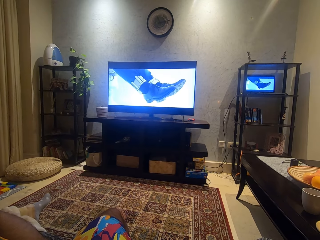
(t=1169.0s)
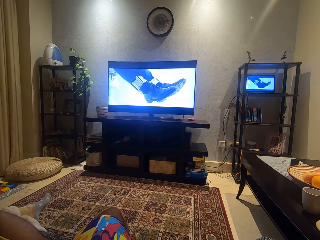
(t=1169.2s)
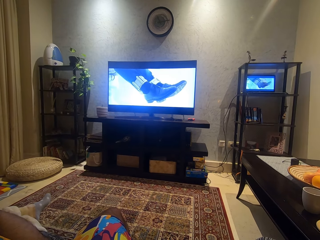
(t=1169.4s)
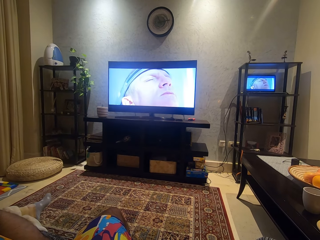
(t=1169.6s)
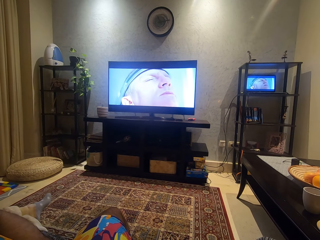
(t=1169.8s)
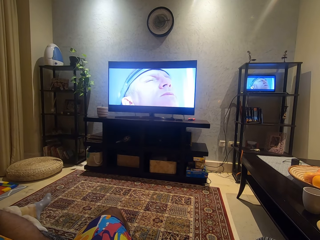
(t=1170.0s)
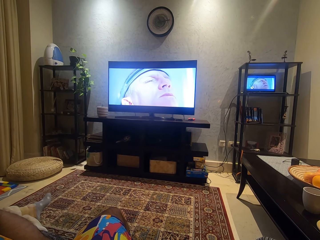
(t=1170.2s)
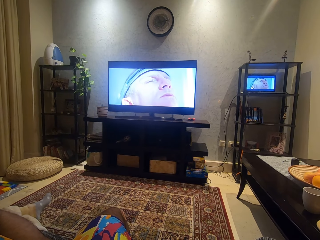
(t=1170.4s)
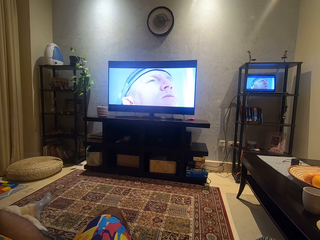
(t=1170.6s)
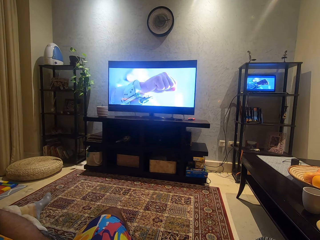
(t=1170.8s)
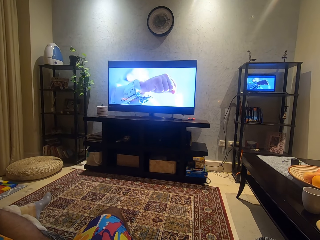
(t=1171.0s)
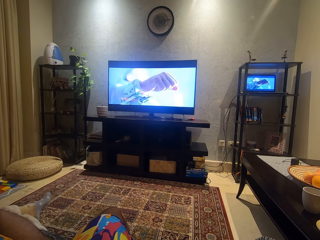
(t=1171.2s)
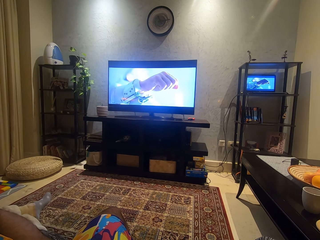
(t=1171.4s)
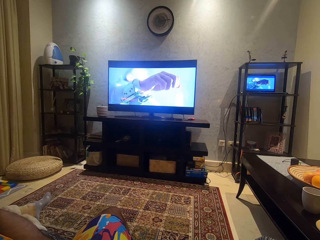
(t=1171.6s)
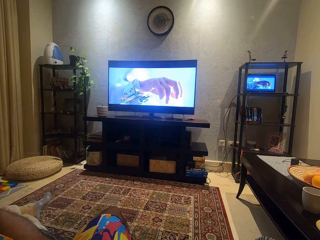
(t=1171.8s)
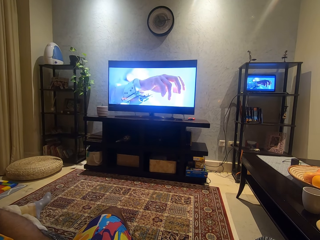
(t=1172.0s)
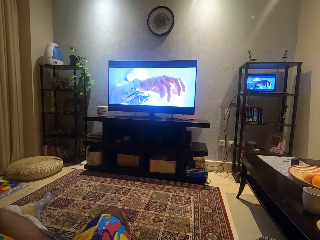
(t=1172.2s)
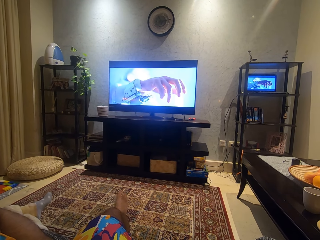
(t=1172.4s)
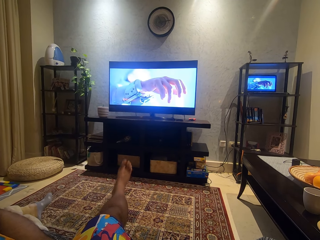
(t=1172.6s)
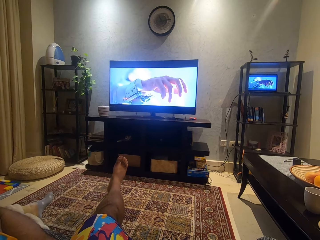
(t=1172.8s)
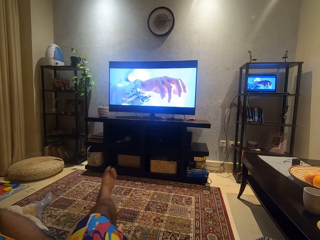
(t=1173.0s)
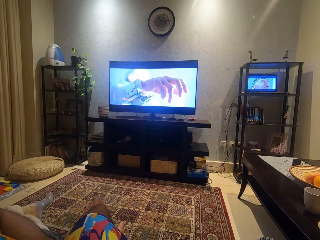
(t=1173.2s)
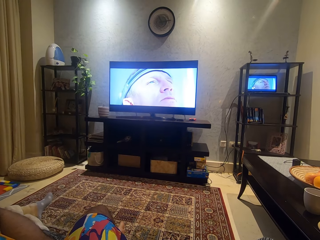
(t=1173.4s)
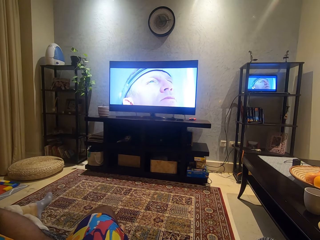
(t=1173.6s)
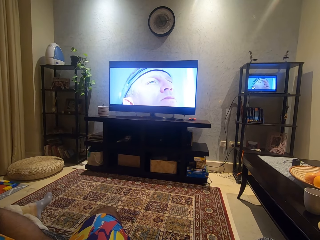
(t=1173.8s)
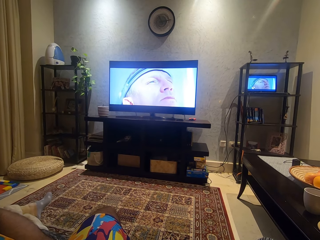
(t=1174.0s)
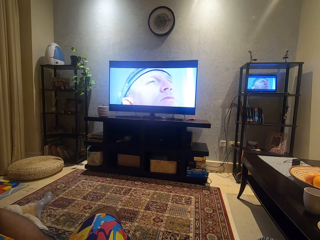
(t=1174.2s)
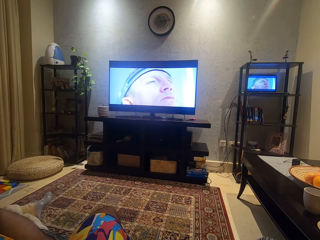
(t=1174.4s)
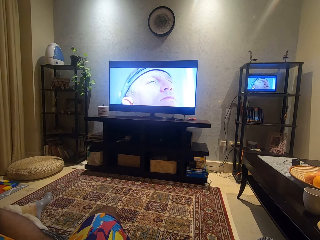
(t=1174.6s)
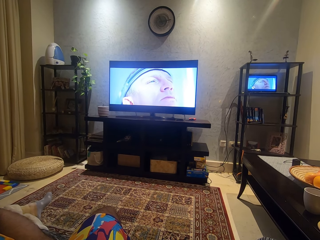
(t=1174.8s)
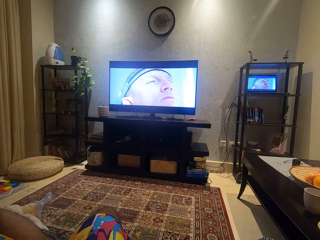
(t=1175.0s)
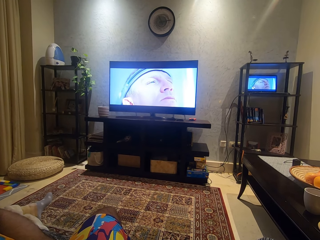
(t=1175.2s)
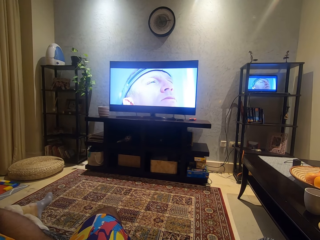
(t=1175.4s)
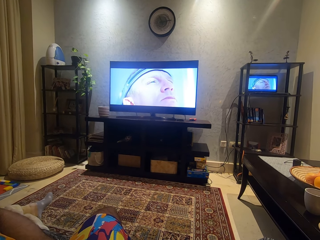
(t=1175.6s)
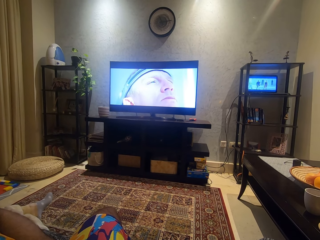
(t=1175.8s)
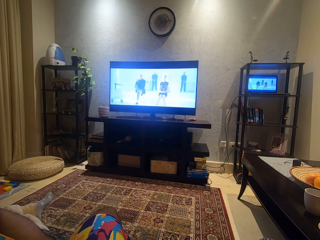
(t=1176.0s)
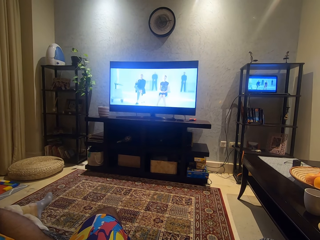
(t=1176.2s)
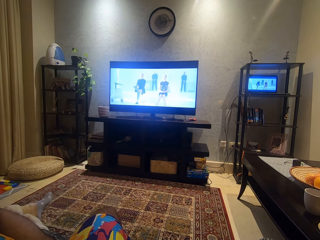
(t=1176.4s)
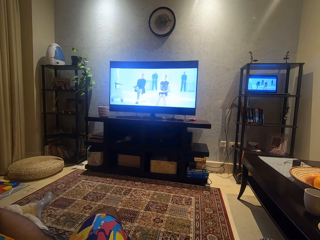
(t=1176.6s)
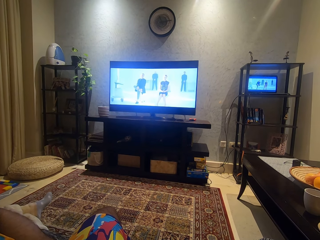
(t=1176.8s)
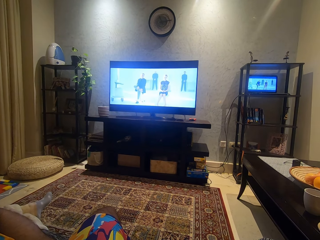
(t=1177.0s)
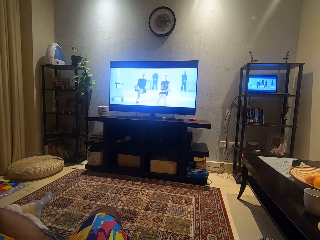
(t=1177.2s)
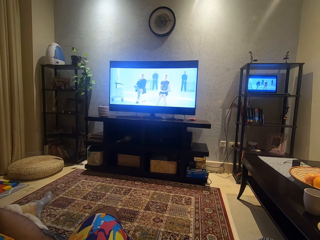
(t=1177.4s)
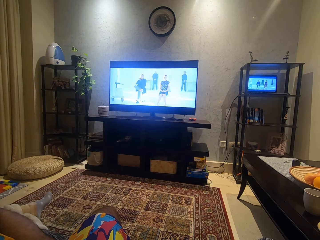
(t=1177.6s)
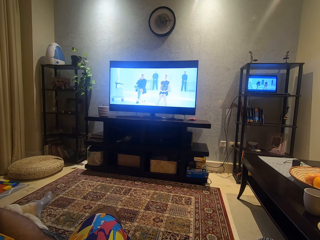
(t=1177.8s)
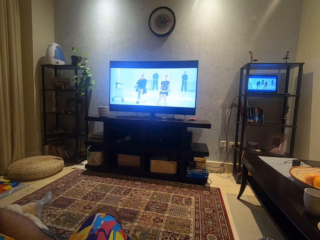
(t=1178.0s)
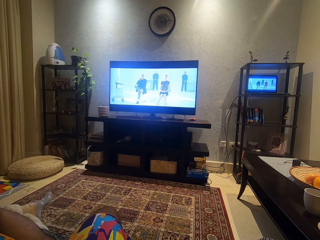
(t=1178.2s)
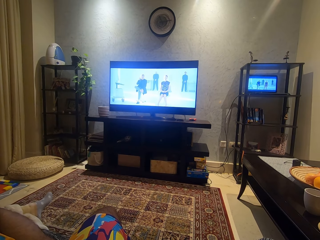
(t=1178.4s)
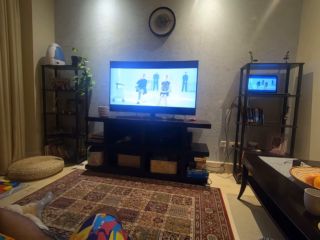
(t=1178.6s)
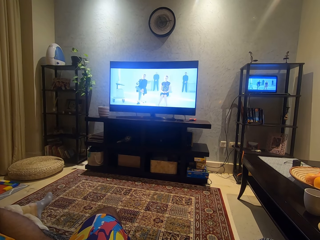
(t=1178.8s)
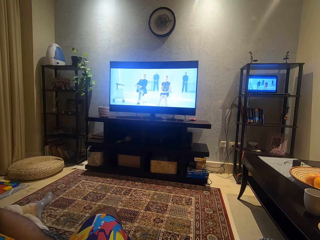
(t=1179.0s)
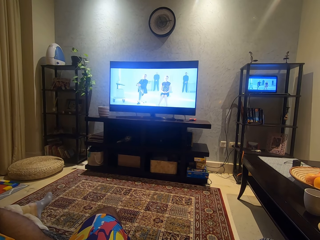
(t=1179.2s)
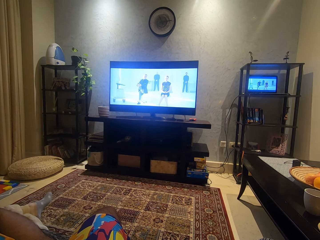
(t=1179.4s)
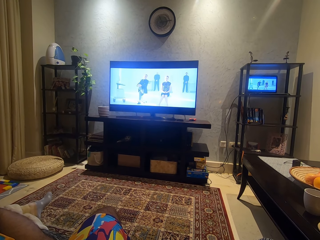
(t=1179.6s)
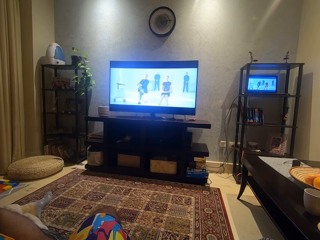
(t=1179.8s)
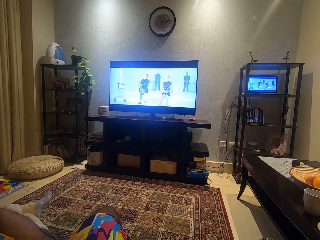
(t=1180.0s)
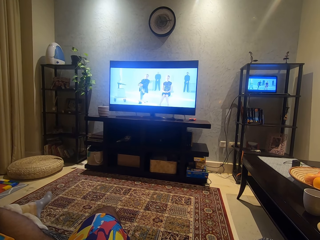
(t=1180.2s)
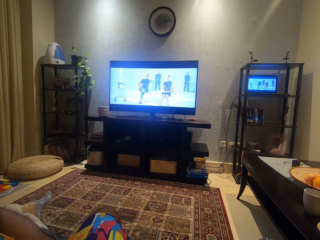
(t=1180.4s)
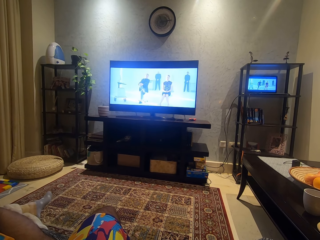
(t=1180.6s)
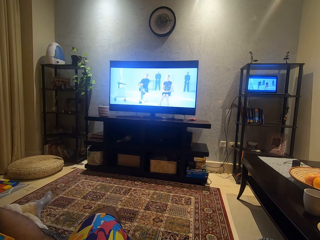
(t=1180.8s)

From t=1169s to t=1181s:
The camera wearer places his right leg over his left leg. He raises his leg again.

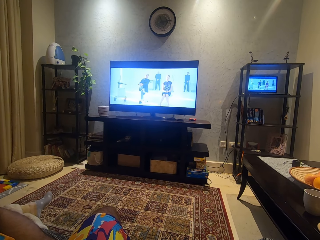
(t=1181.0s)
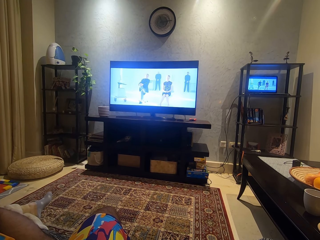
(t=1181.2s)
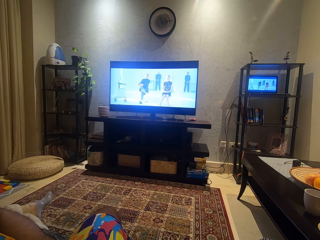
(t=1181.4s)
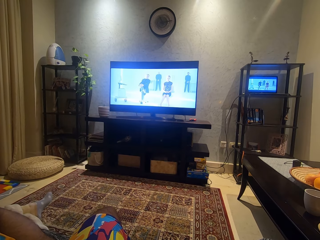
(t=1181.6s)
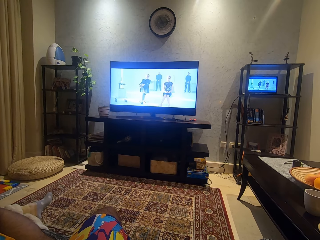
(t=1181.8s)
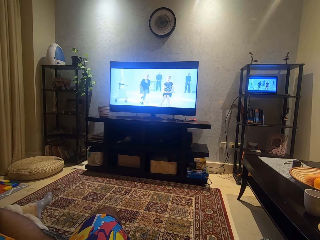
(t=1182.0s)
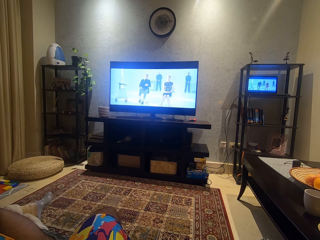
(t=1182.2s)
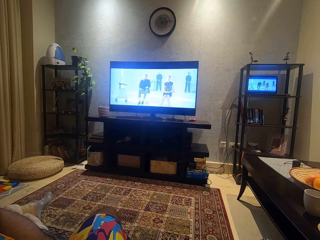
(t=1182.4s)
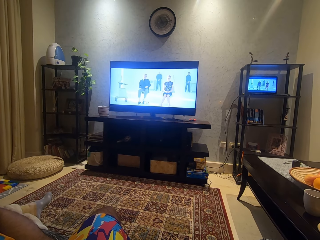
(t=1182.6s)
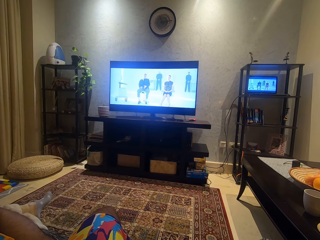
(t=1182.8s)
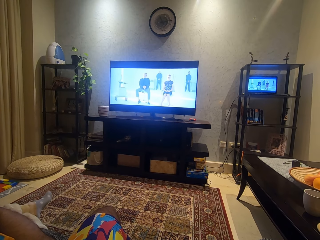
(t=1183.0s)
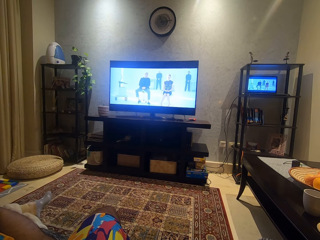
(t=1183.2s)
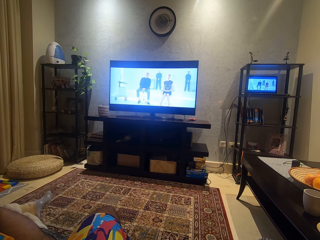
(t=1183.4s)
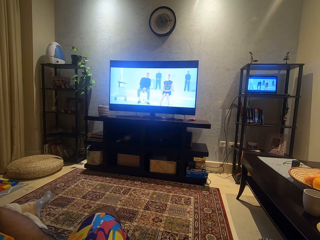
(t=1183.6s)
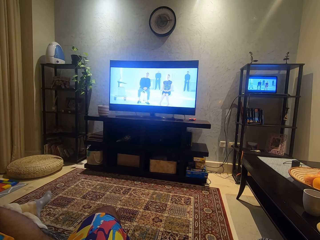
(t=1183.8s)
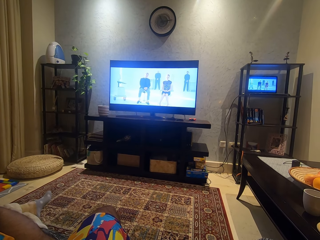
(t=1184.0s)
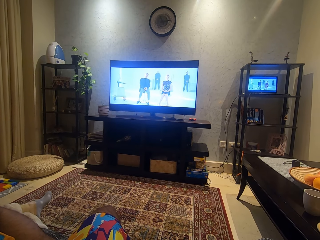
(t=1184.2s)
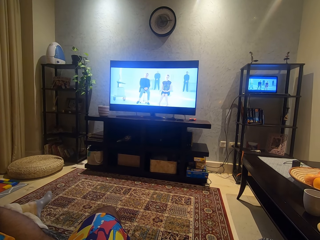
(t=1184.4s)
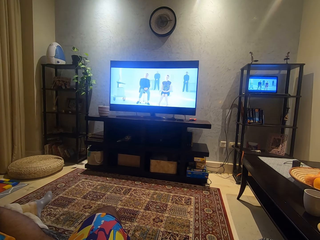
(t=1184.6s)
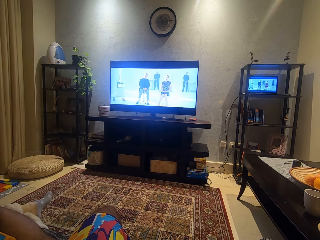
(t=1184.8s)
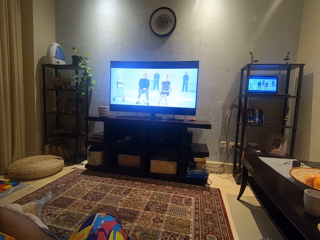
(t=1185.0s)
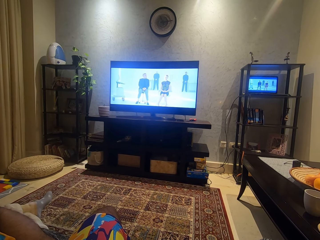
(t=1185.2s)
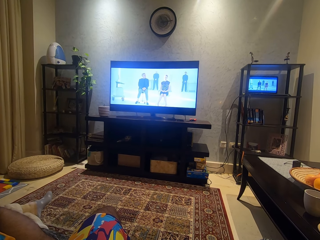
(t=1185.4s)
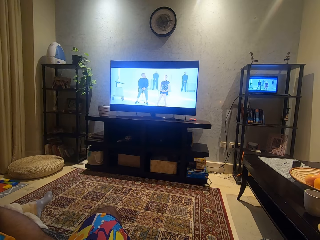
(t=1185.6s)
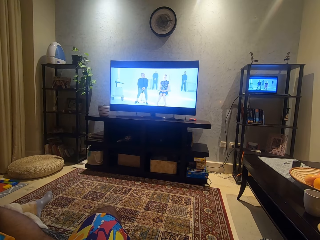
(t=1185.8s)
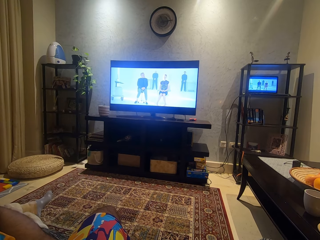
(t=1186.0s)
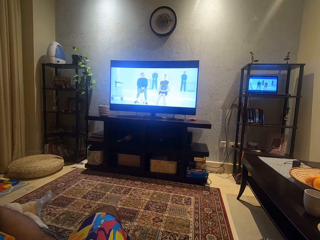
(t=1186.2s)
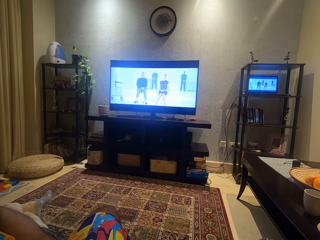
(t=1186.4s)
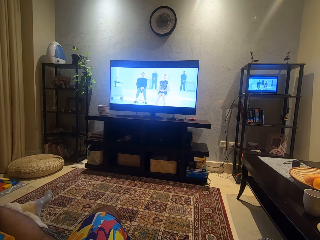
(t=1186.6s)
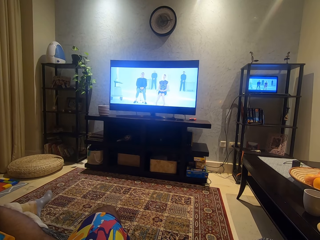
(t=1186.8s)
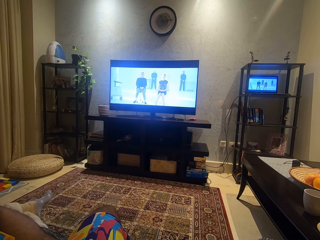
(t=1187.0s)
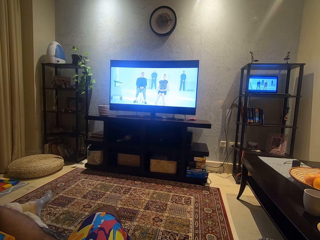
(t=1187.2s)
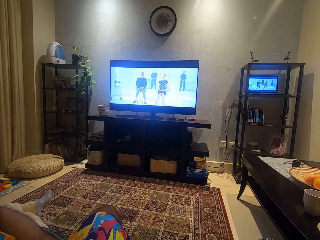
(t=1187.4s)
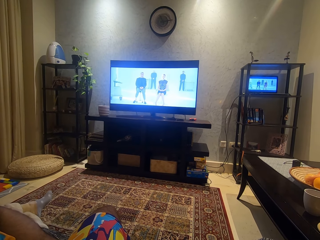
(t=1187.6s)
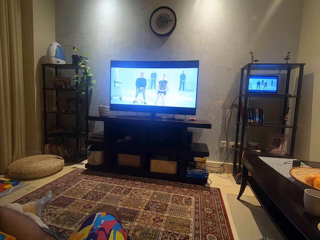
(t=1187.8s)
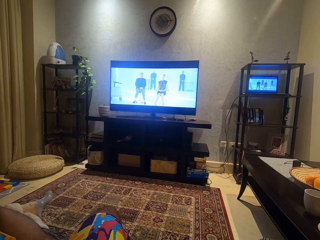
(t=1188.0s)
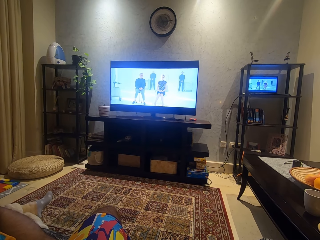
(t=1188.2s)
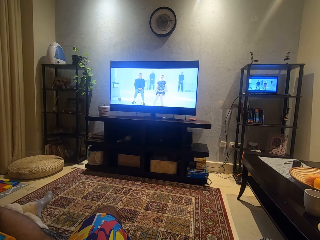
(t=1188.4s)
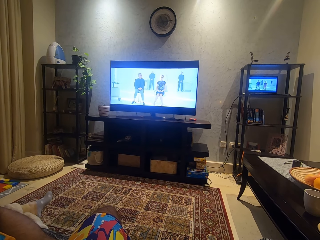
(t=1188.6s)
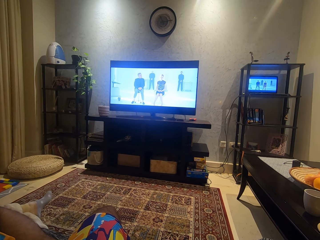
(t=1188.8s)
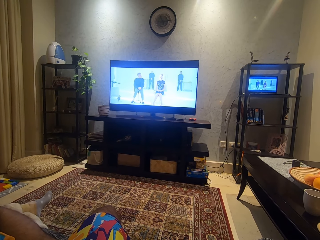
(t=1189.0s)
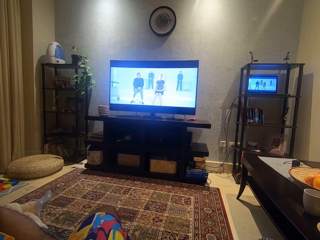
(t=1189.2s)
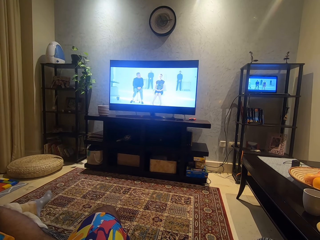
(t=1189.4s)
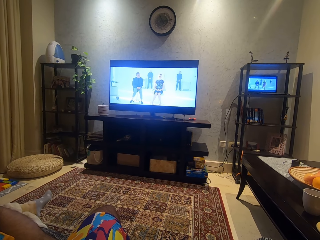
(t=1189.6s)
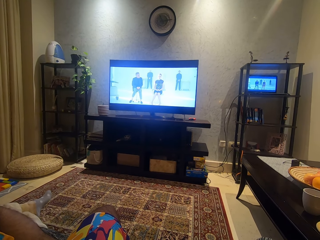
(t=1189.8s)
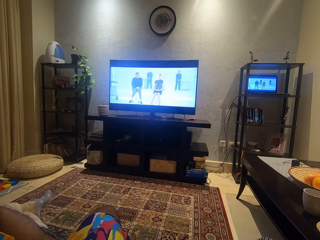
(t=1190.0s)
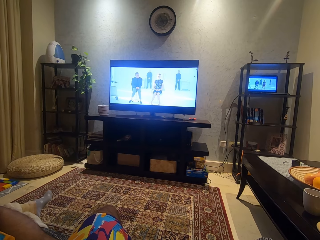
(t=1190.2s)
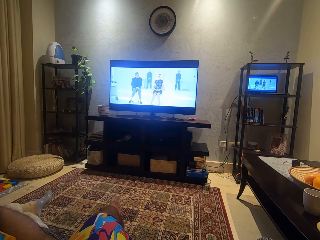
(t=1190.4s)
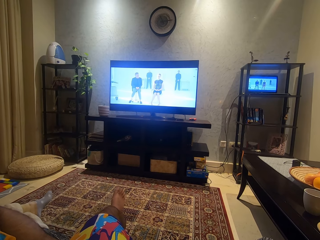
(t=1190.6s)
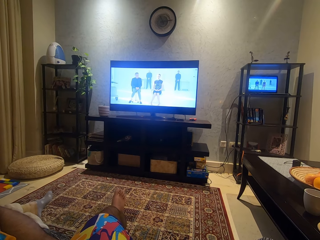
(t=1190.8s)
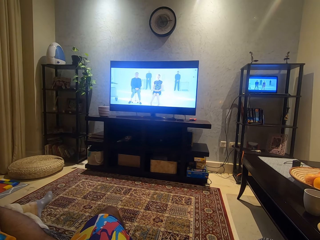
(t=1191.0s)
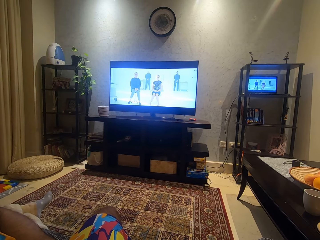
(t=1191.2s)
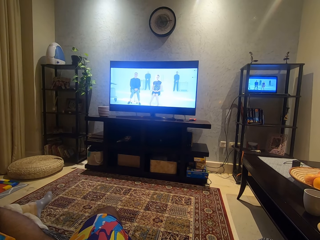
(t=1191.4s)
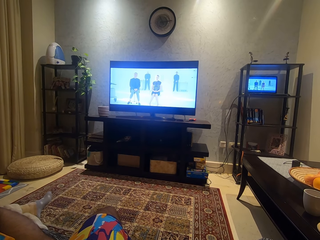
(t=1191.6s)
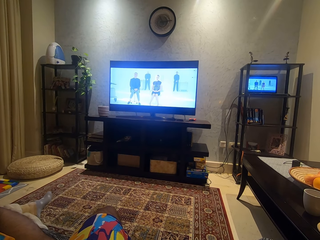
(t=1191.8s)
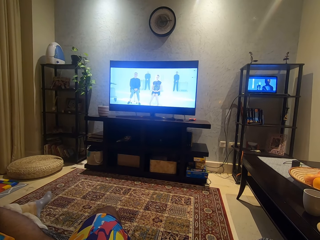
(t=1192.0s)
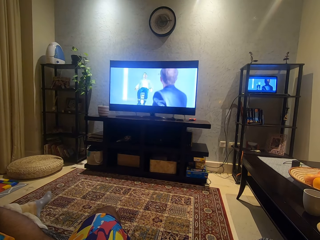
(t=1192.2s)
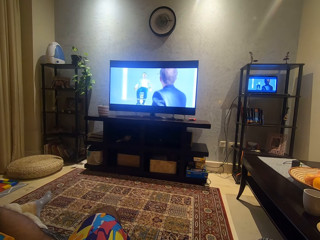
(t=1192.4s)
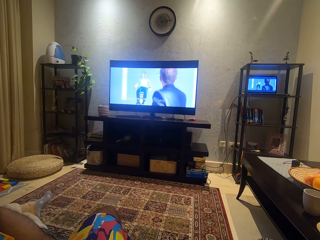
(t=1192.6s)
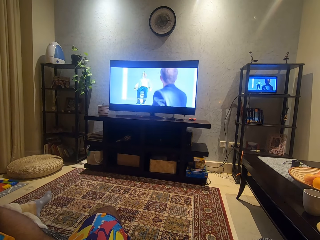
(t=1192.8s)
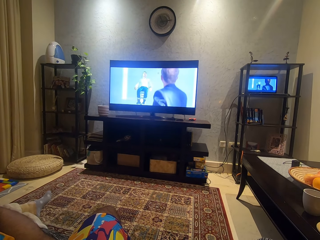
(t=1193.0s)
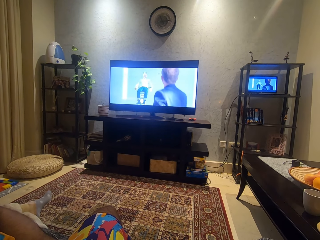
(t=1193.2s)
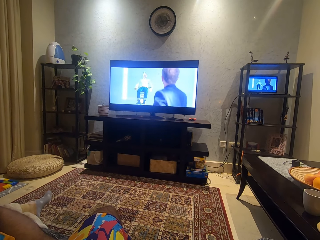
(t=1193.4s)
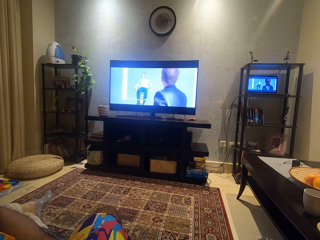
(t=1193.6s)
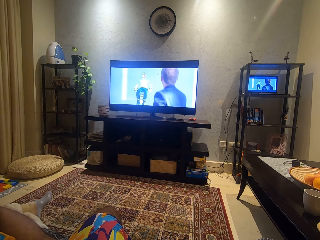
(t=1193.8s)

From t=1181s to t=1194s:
The camera wearer raises his right leg up.
